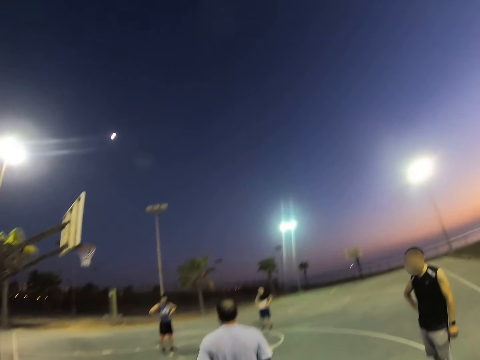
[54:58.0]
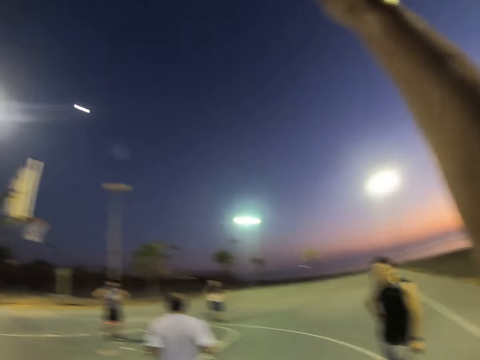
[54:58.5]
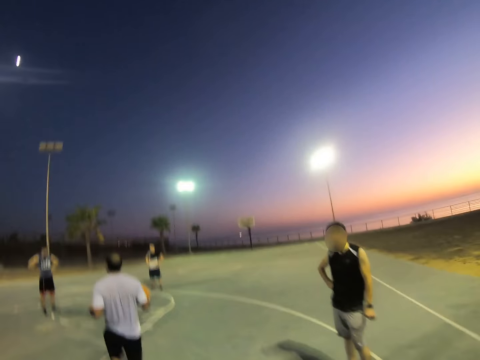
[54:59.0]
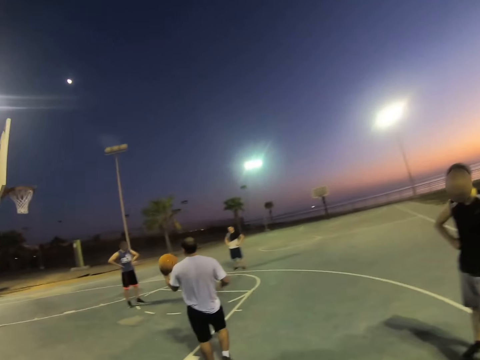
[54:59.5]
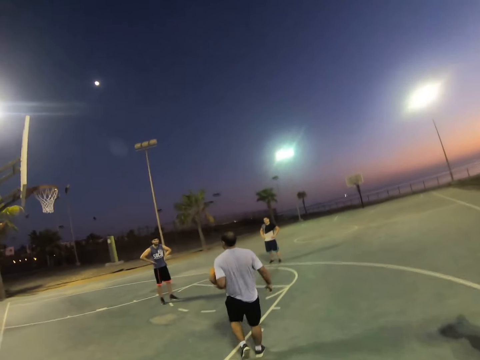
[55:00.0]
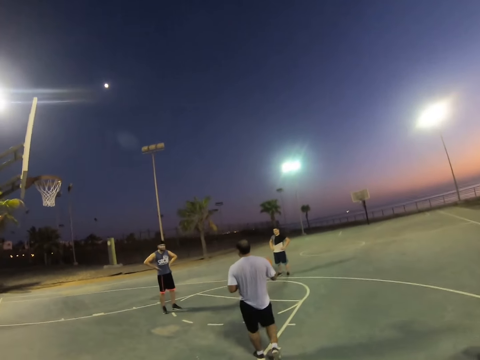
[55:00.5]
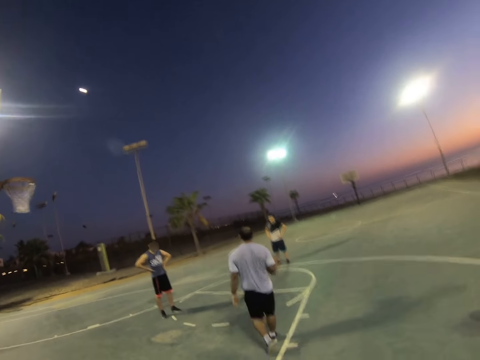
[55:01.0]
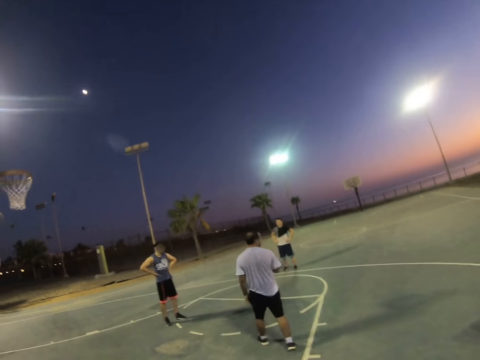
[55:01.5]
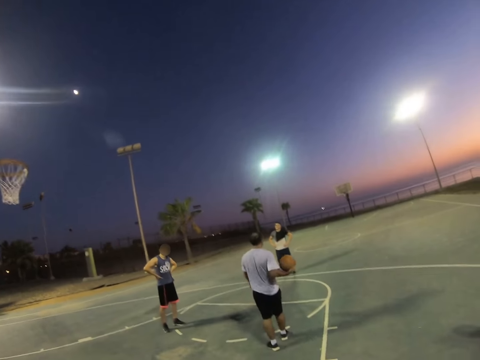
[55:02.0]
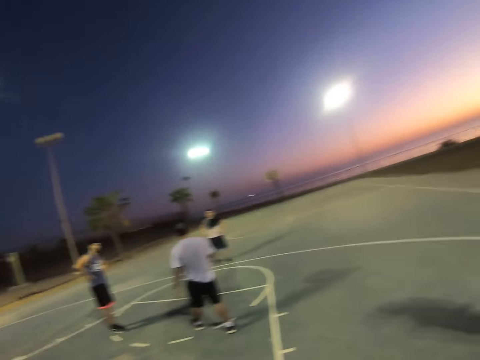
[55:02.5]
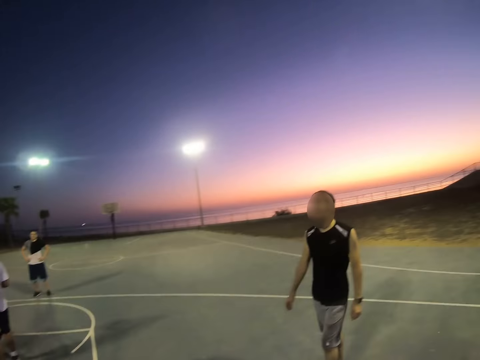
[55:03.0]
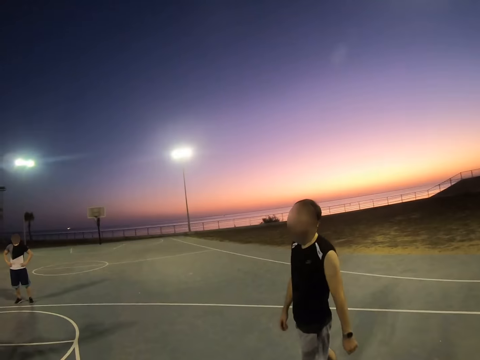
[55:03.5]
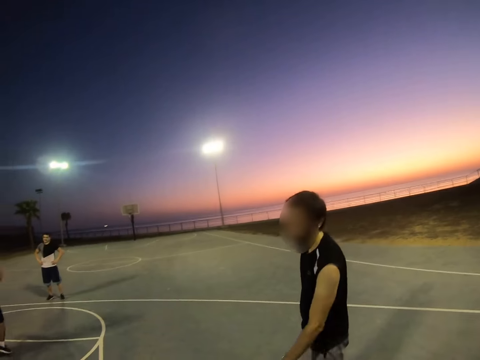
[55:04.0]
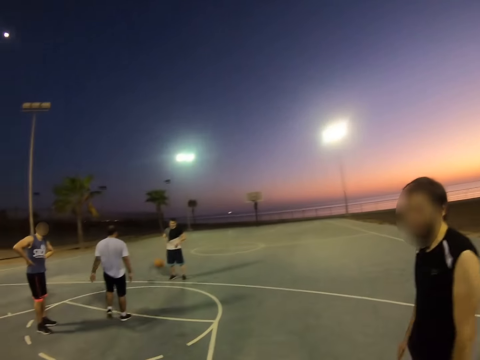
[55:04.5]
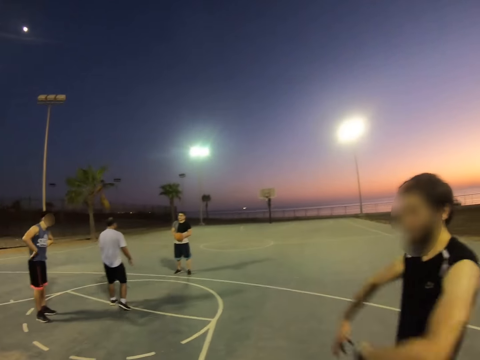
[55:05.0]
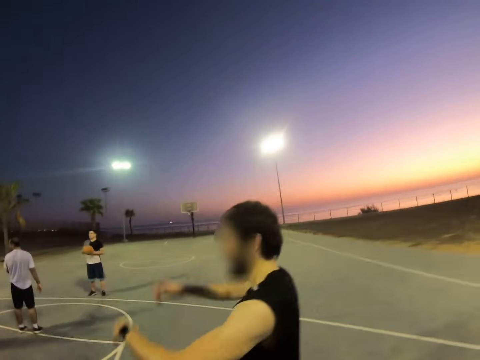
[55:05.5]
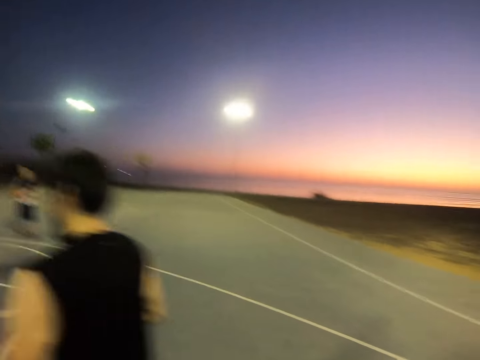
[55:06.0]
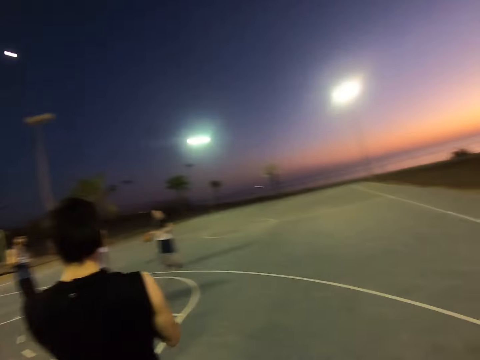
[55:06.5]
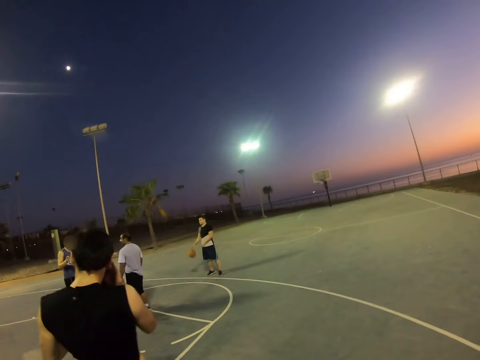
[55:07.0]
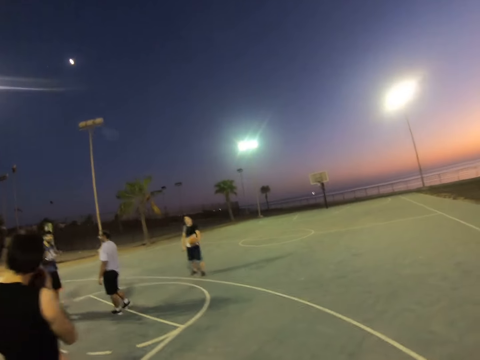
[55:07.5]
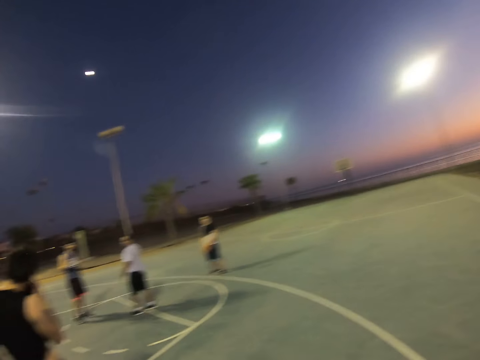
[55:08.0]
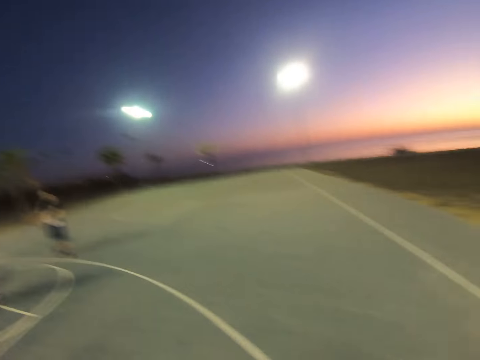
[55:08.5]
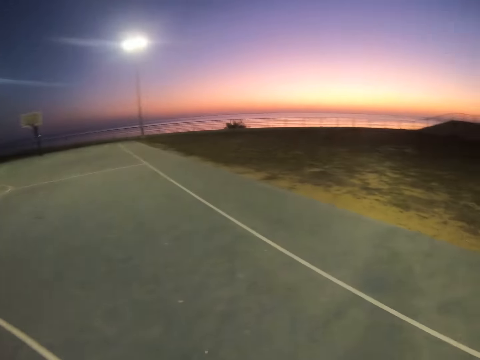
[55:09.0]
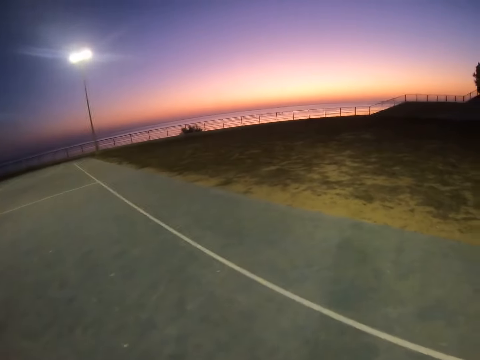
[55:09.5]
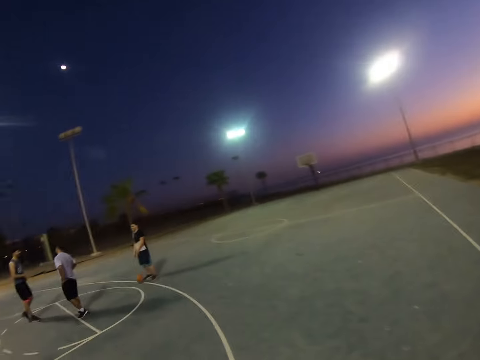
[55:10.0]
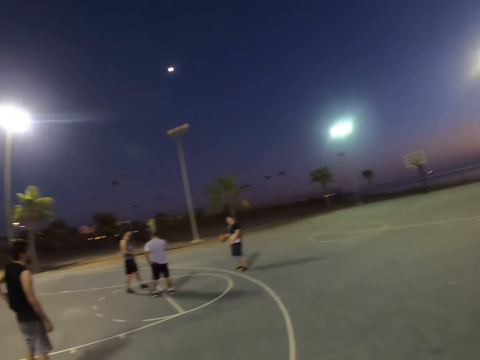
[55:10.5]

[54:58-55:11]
The camera wearer raises his hands. He moves his hands. A man holds the ball. The camera wearer looks around. The man walks around. The camera wearer looks around. He looks around again. The man walks around. The camera wearer walks around.

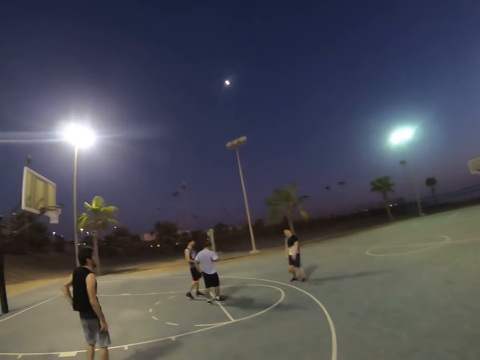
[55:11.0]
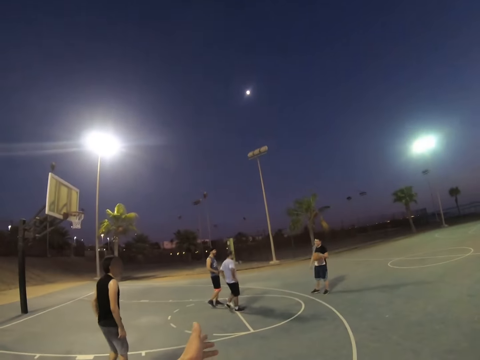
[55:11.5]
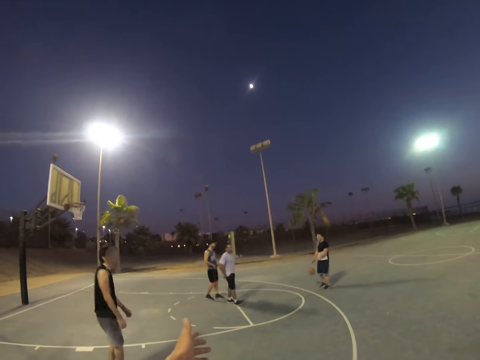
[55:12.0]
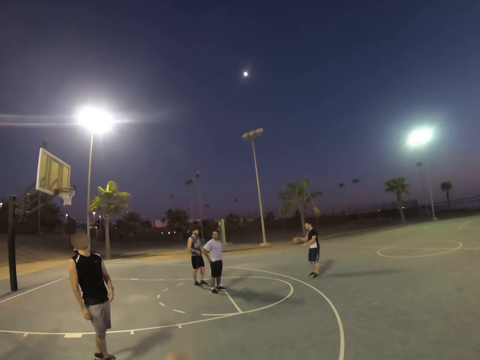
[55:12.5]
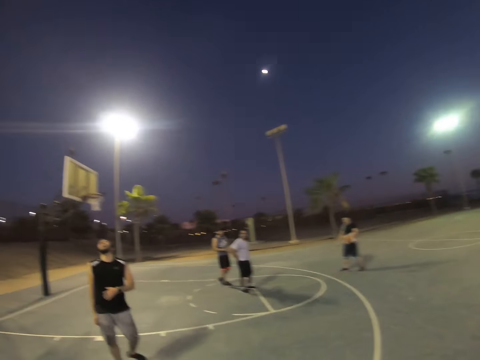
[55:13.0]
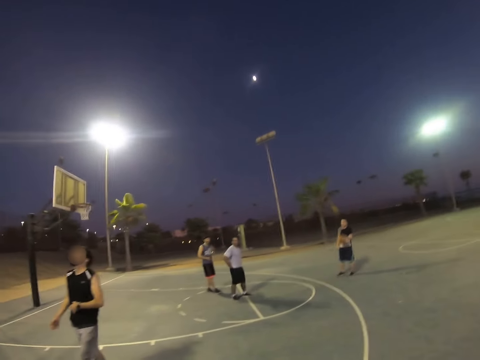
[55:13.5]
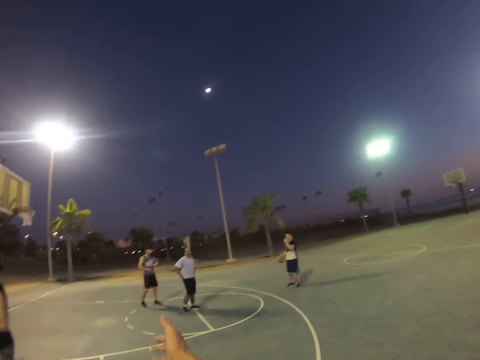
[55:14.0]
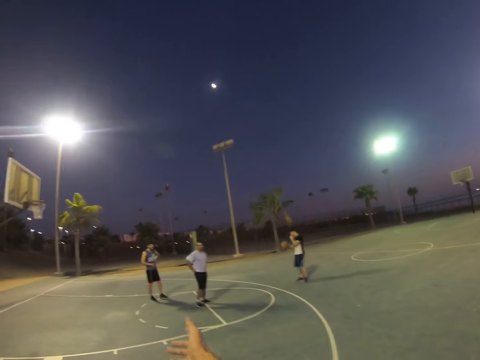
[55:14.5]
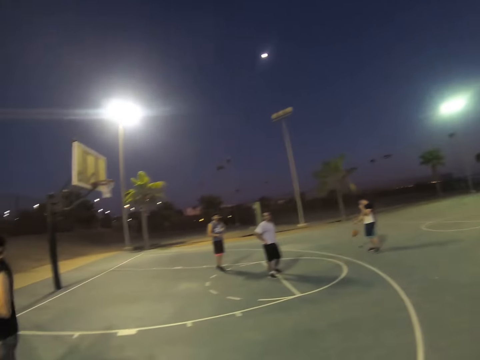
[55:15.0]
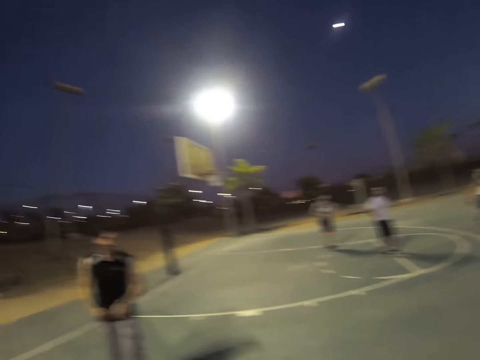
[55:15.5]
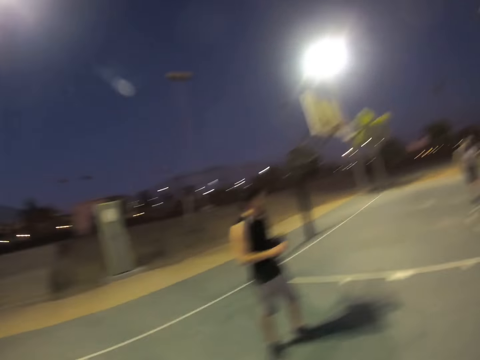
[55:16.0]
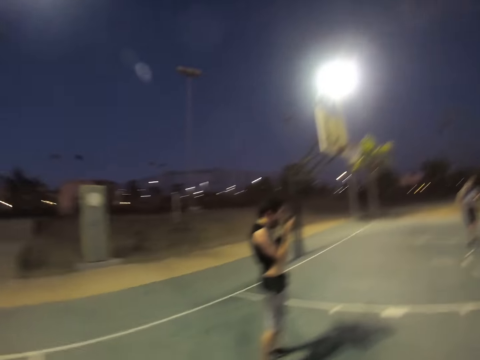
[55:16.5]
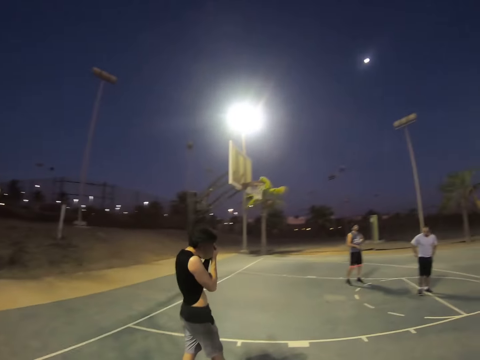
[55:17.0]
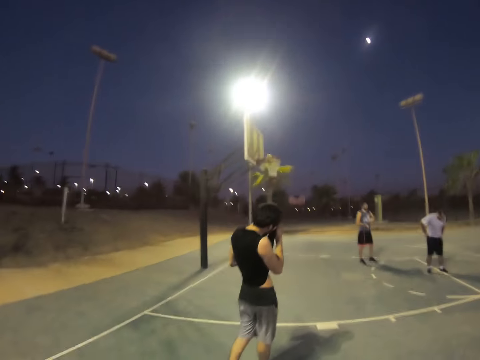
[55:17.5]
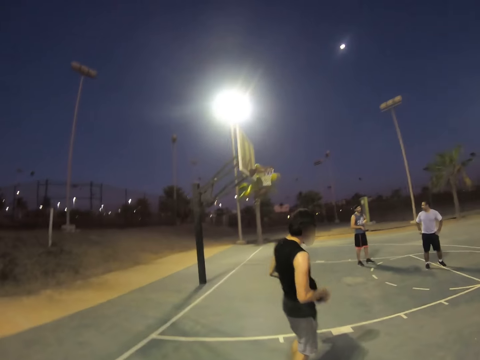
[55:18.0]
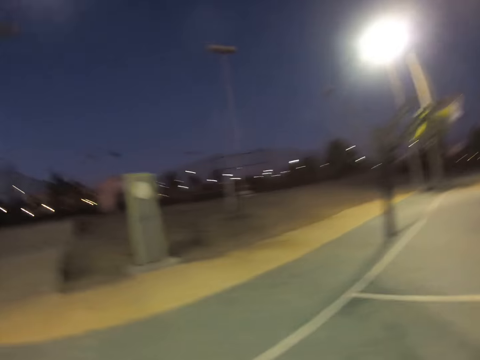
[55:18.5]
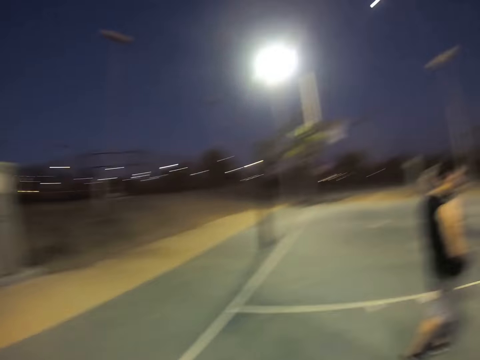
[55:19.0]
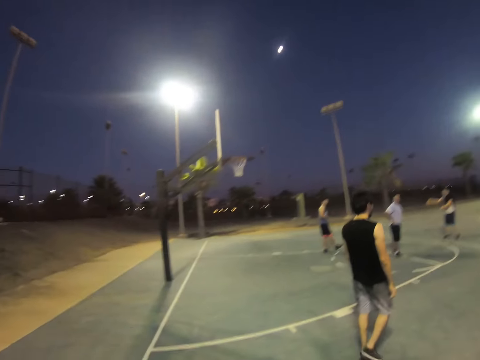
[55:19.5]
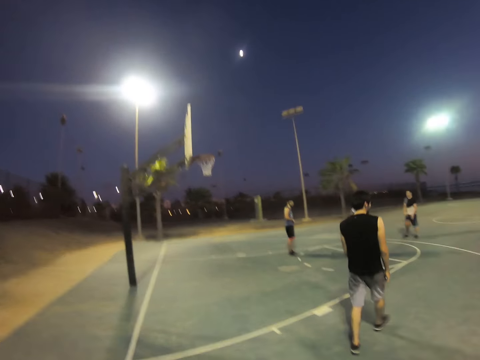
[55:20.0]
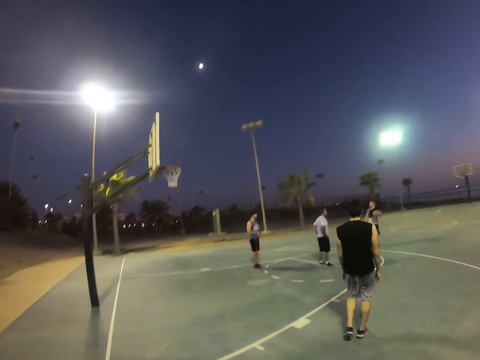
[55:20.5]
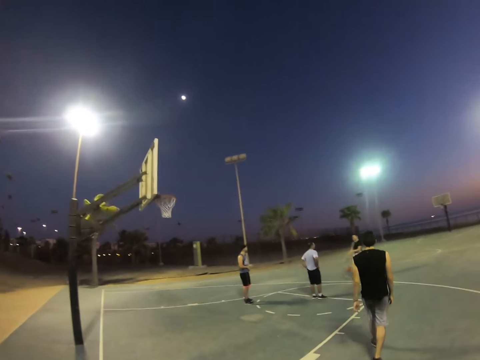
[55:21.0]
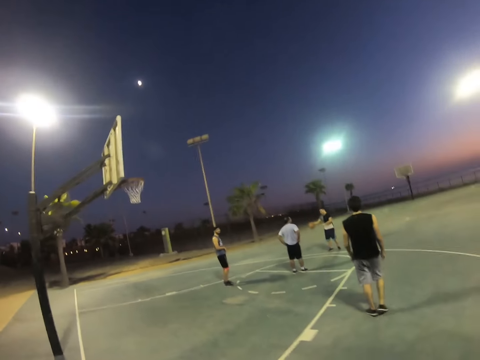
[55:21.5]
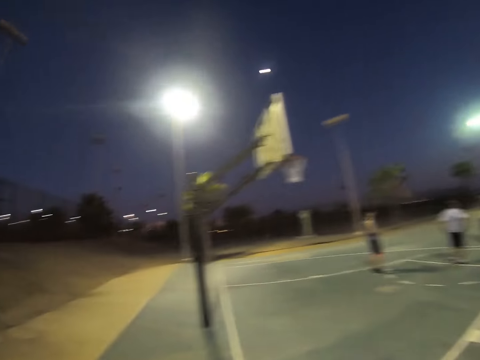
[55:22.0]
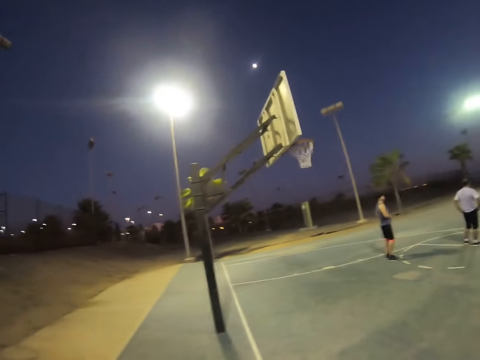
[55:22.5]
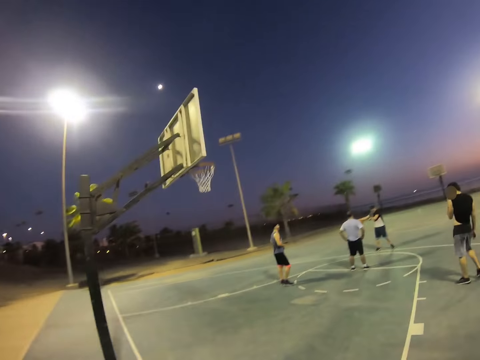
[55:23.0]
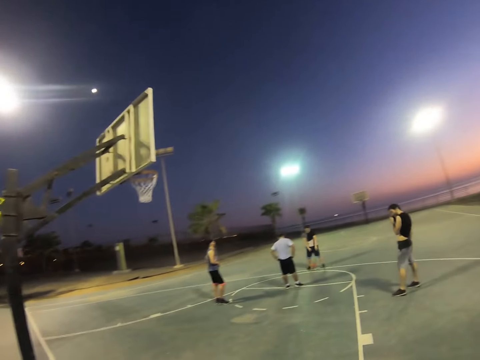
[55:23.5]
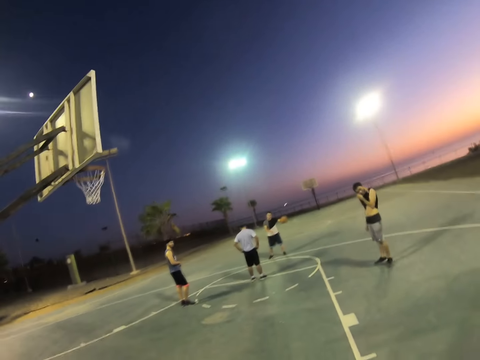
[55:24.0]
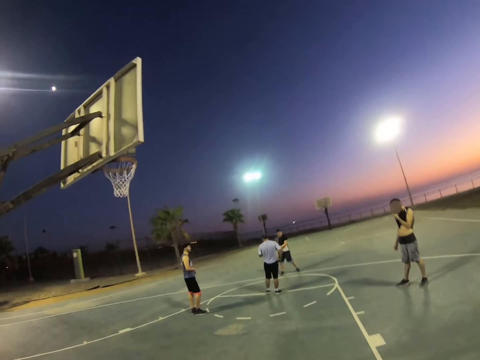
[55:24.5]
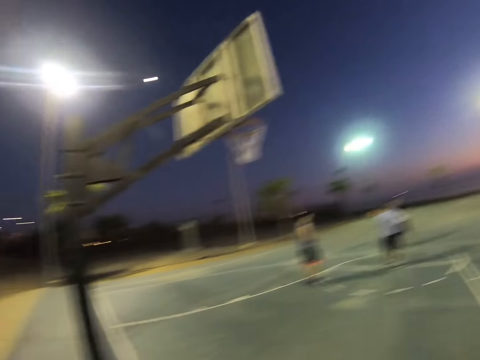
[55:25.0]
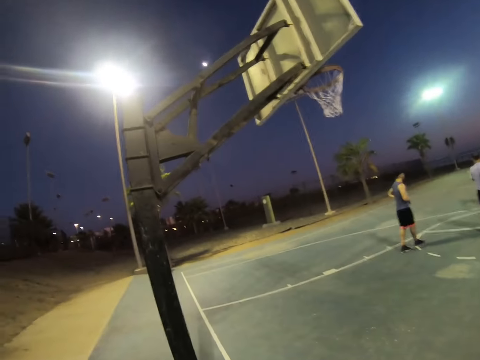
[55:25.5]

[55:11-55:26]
A person spins the ball on the ground. The camera wearer looks around. They move their hand. They look around. They look around again and walk around. Another person wipes his face with his clothes.
